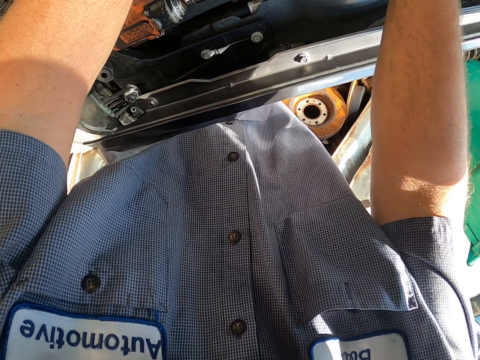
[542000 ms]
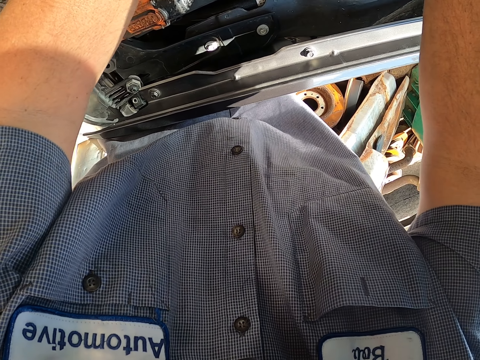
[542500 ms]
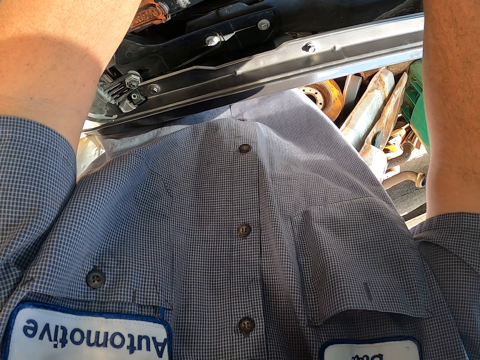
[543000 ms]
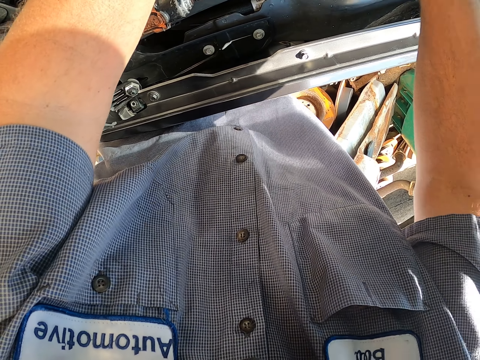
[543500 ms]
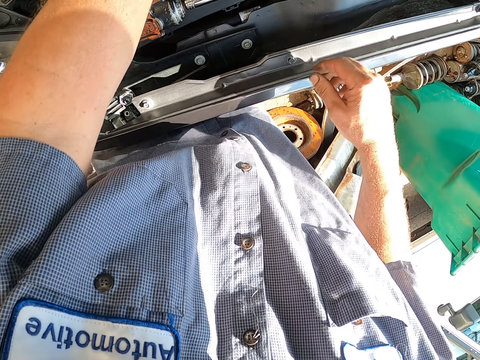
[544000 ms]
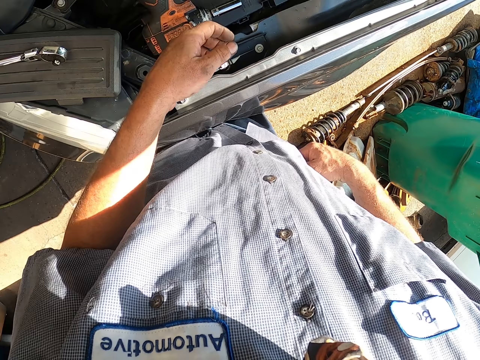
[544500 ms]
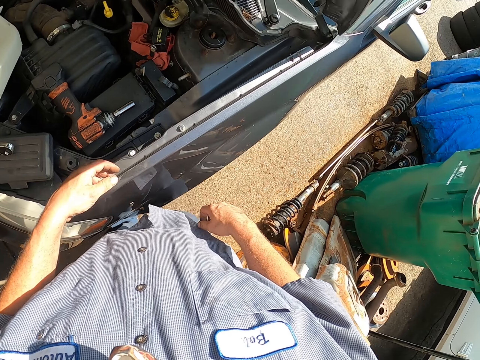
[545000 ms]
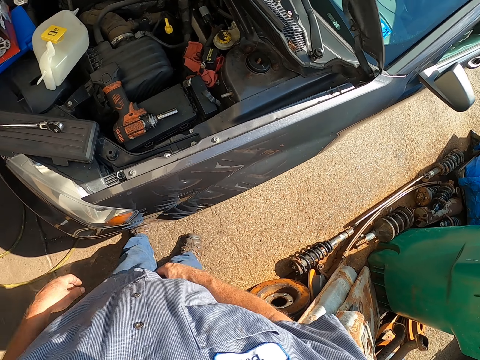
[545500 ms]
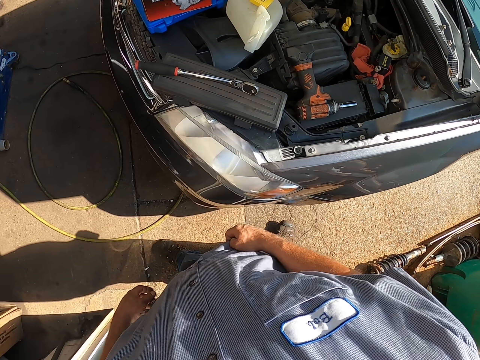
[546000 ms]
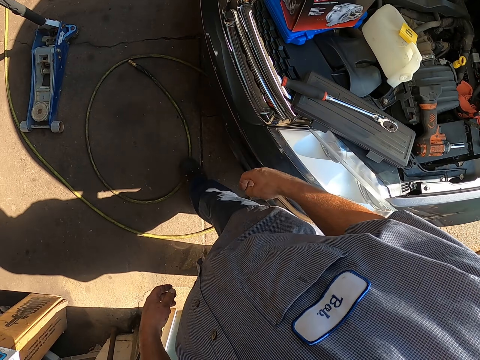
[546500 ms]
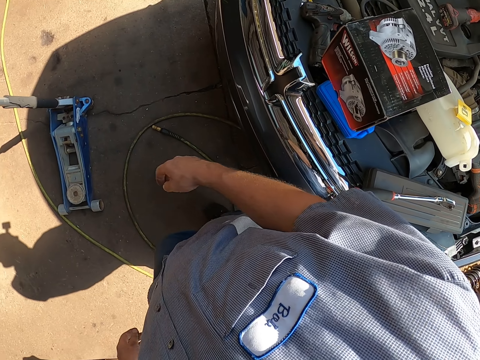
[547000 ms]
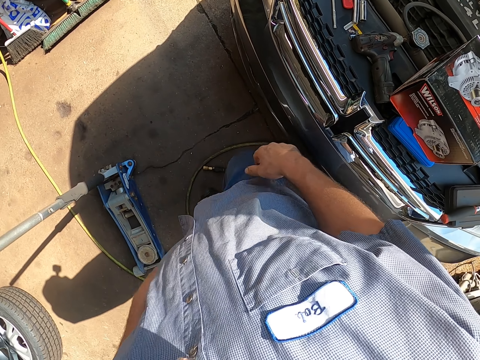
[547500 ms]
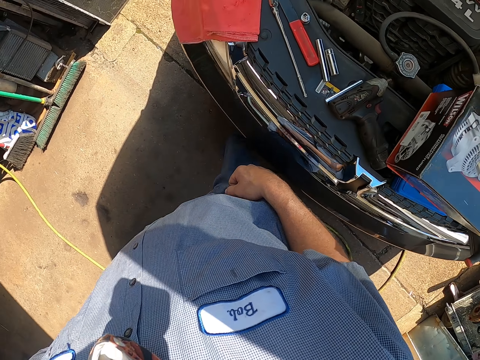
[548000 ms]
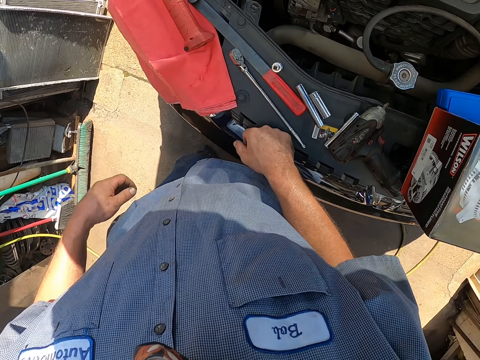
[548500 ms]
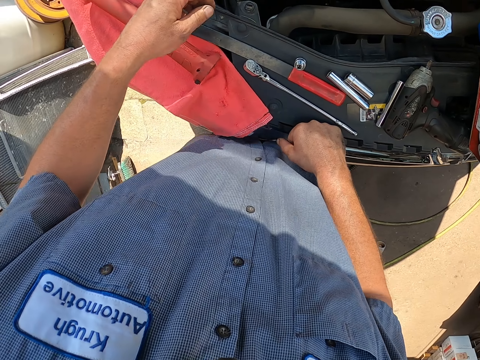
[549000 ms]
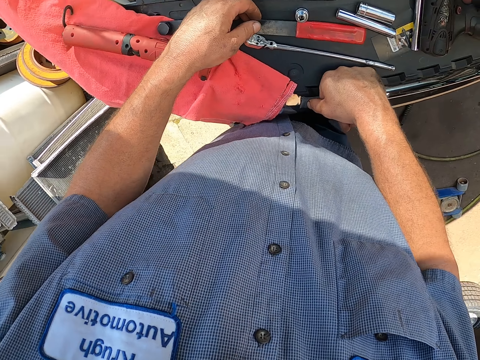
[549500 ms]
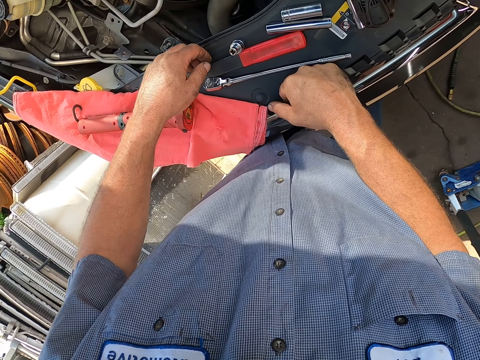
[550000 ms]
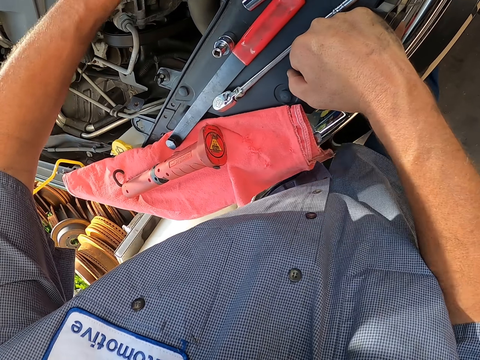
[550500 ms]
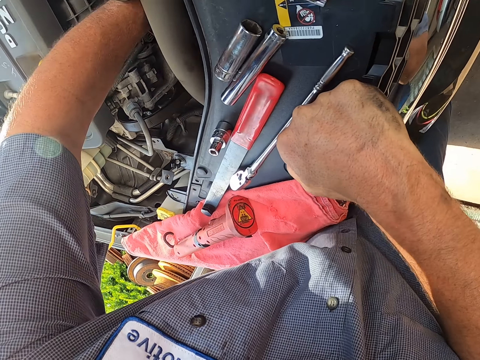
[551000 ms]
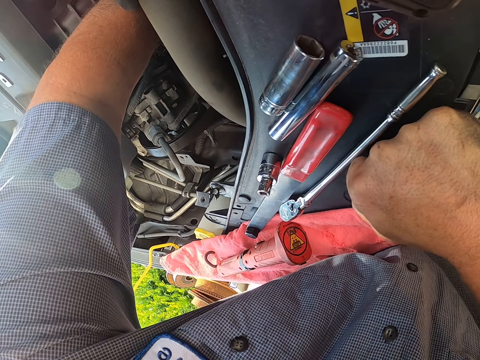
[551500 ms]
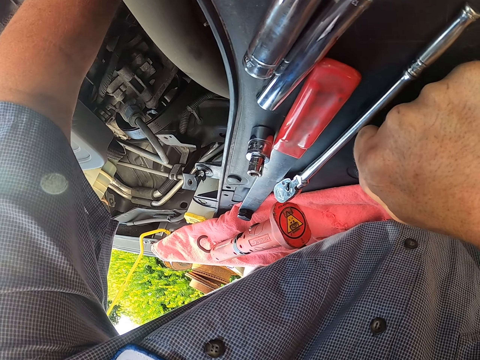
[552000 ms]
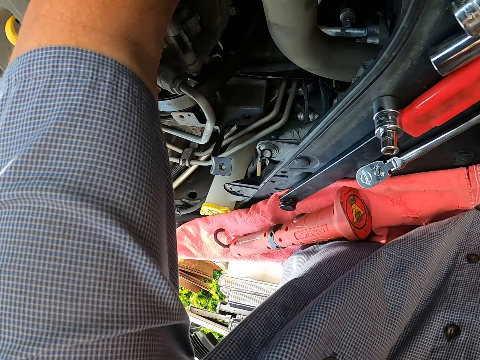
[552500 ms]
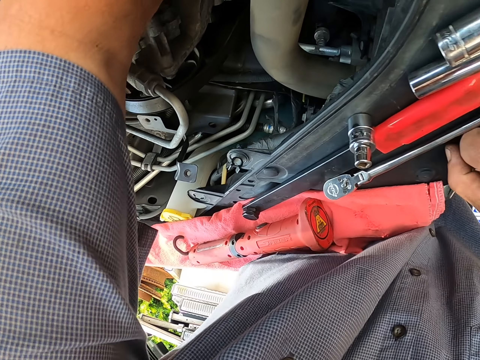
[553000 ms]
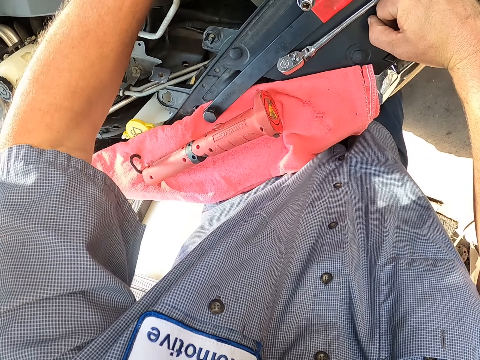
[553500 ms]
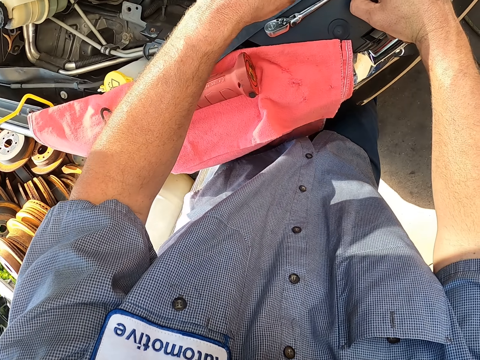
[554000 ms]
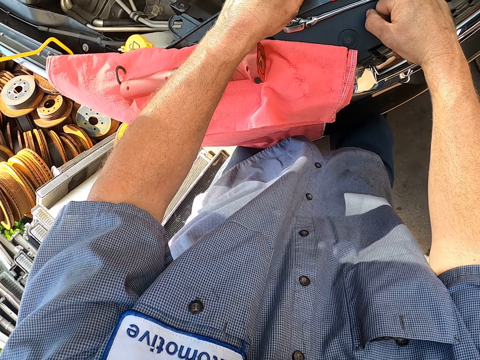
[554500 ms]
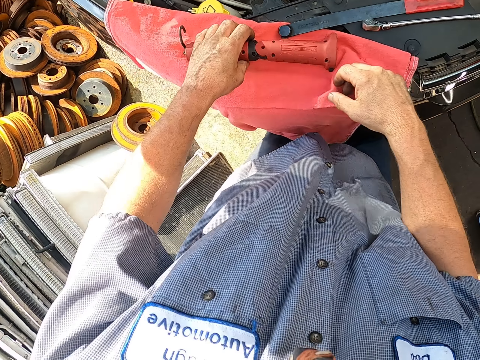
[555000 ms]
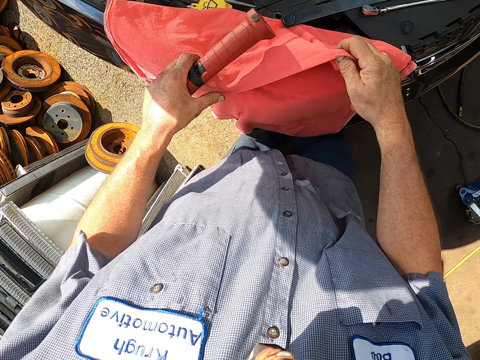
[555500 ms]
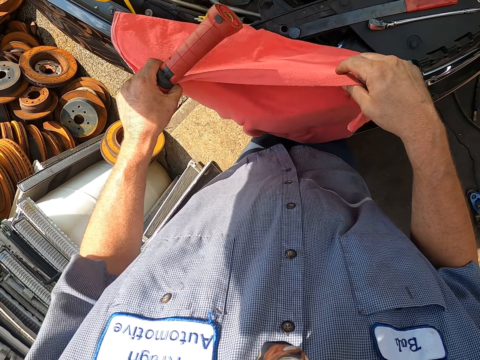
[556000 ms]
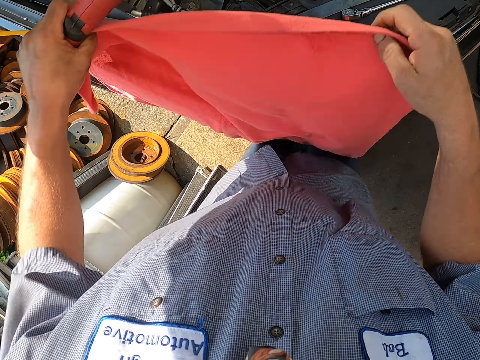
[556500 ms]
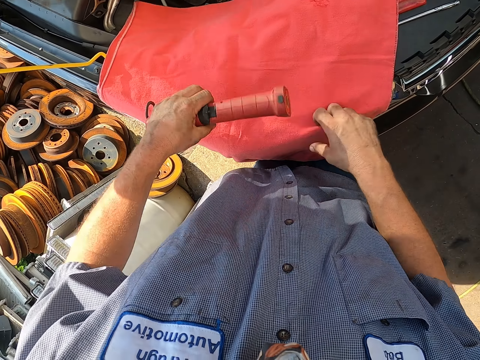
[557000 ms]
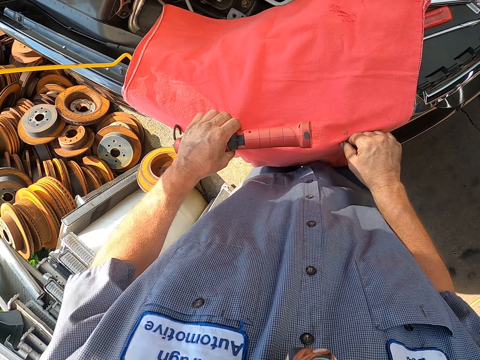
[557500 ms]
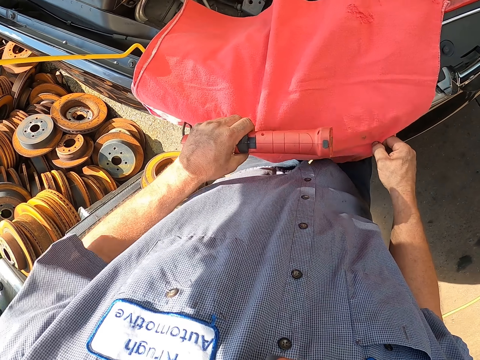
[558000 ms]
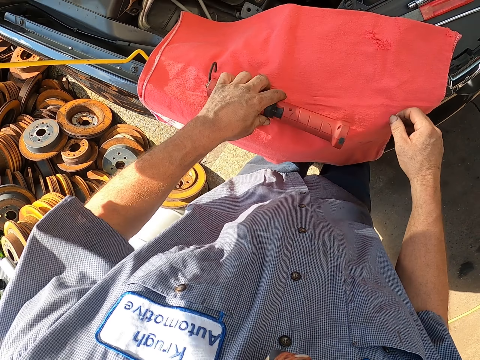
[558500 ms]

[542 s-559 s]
The camera wearer looks around. They walk around. They touch the engine. They place a hand inside the bonnet. They pick up the bearing spanner. They pick up a spotlight. They take something from the top of the car. They pick up the spotlight again. They pick up a wiping cloth. They spread the cloth on the bonnet.

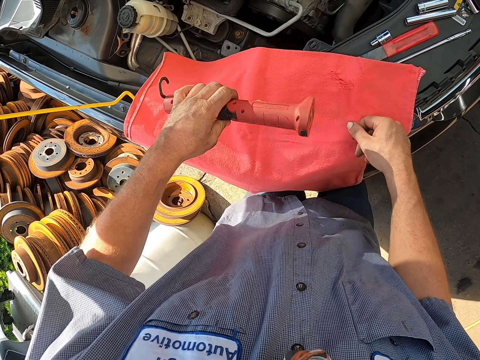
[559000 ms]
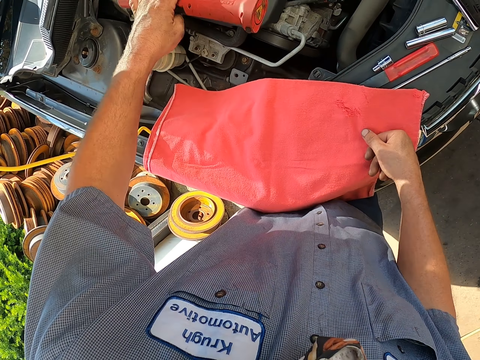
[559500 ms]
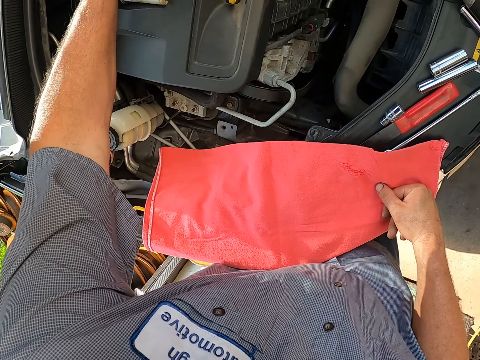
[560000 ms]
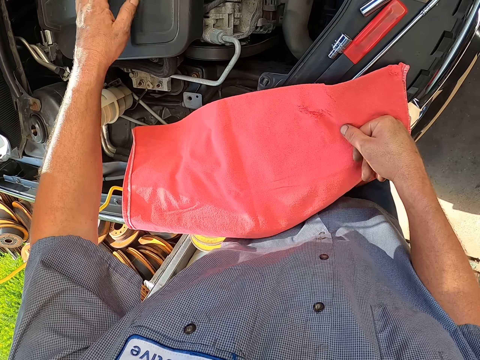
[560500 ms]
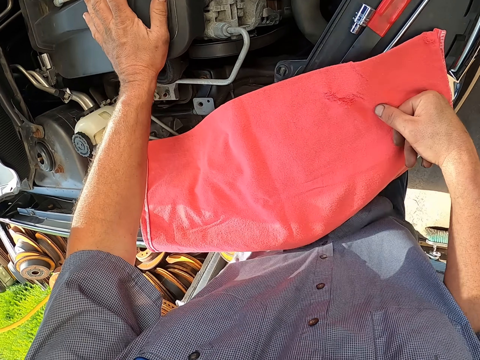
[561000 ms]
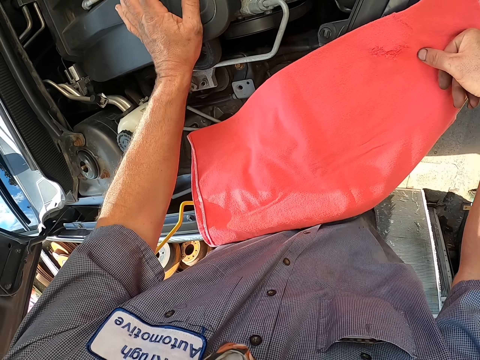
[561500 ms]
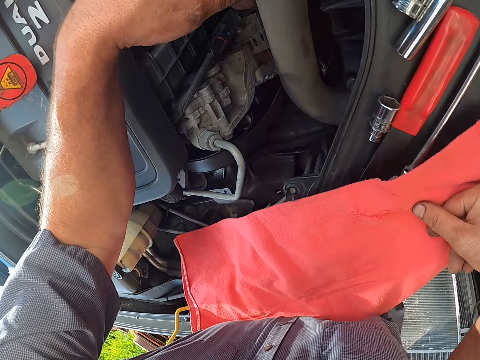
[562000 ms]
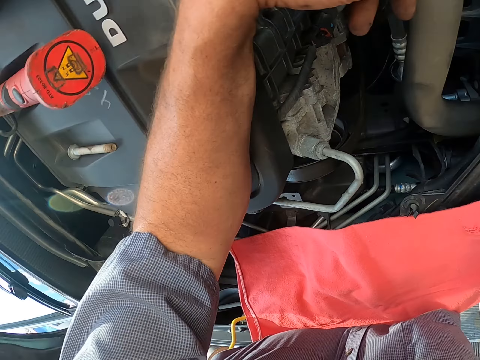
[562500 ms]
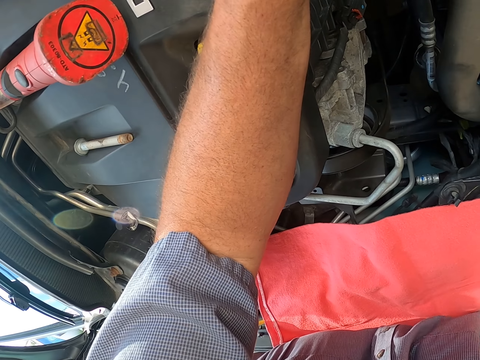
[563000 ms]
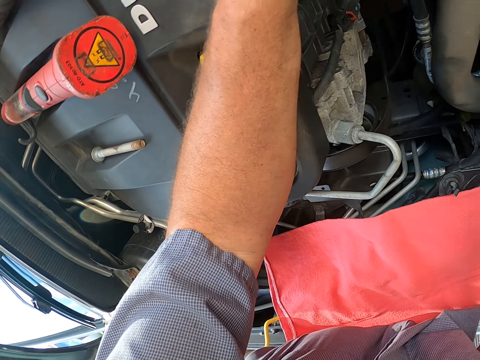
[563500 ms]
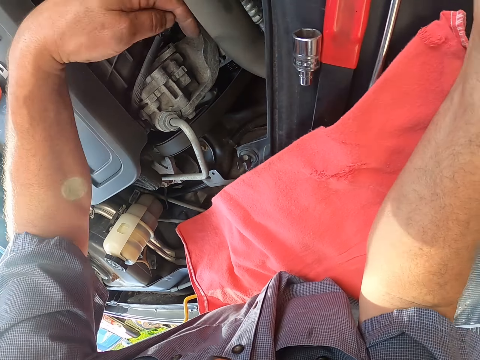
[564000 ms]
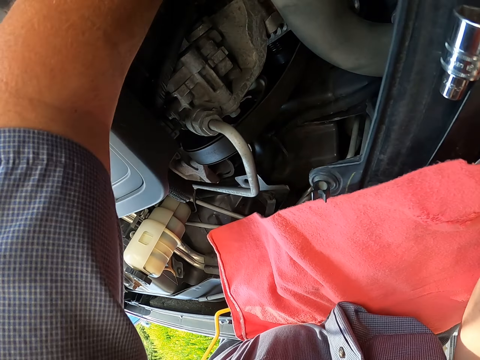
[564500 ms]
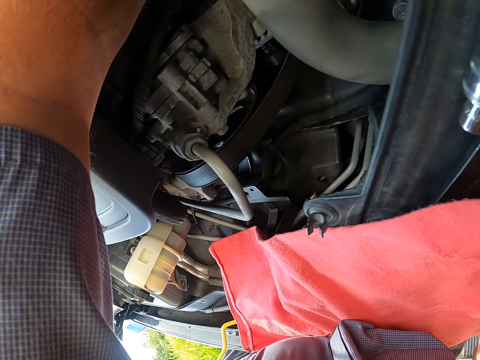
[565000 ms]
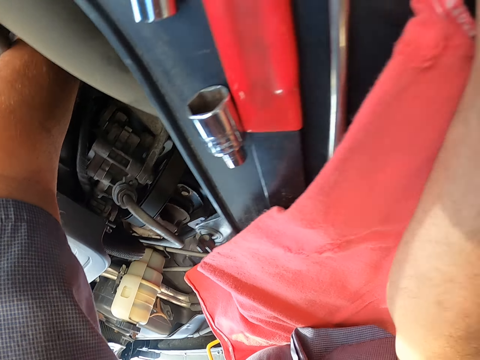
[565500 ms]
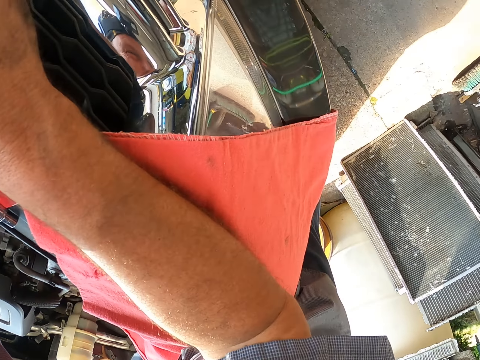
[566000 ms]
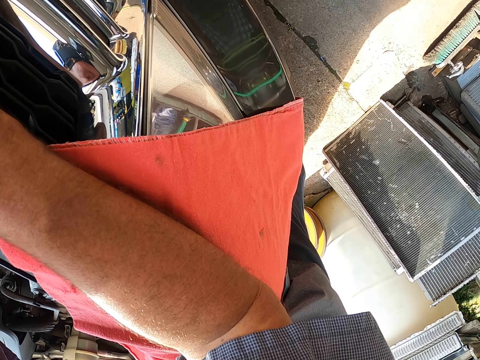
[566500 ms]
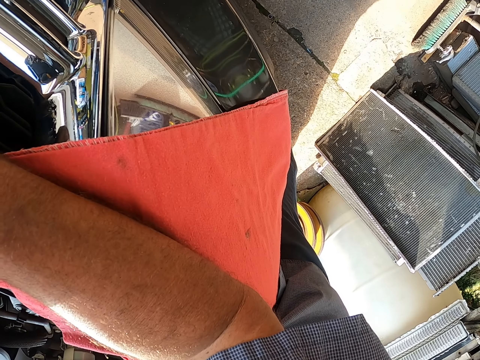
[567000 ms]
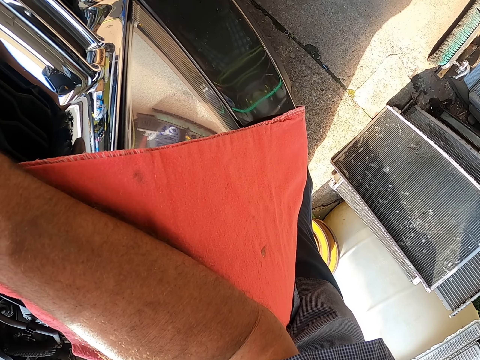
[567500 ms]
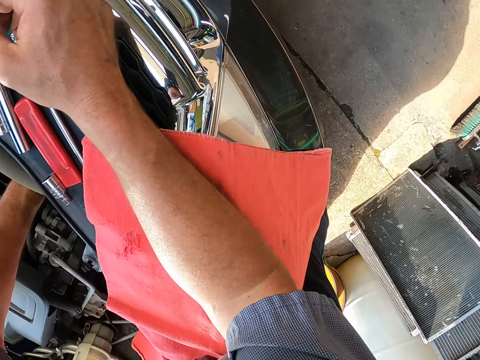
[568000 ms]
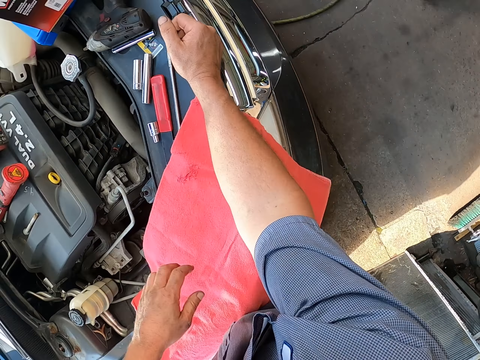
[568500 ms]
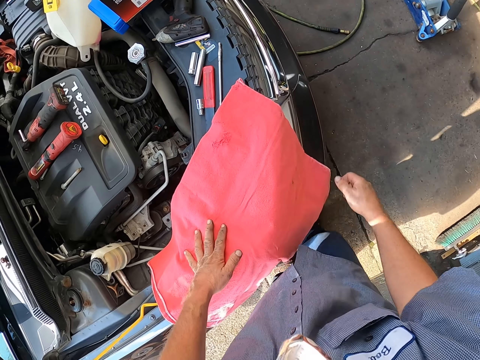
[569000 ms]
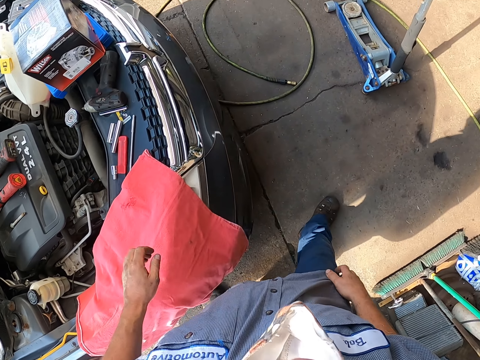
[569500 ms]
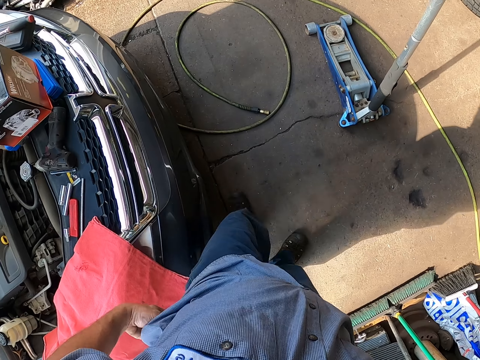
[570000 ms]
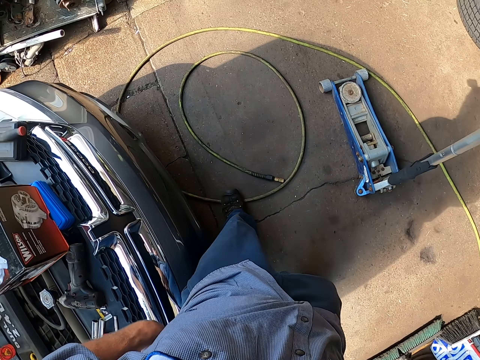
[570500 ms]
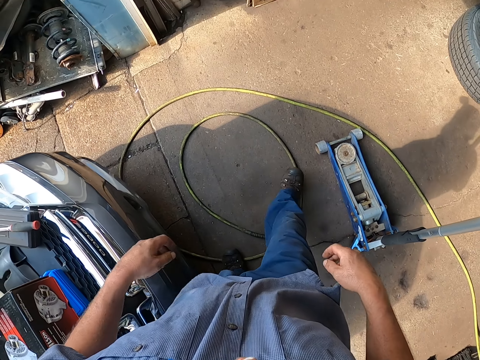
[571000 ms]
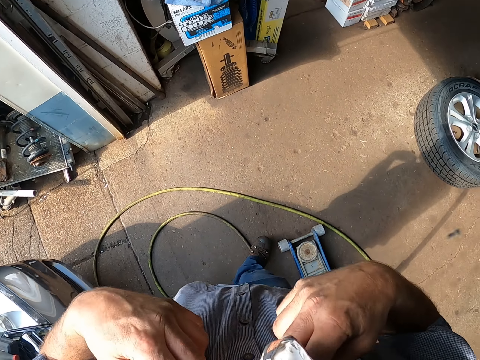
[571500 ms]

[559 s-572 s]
The camera wearer puts something on top of the engine. They rest an arm on the engine. They look at the bonnet. They fix something on the engine. They look around. They walk on the ground.
